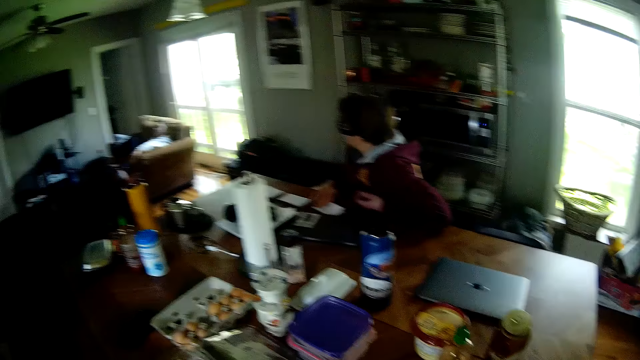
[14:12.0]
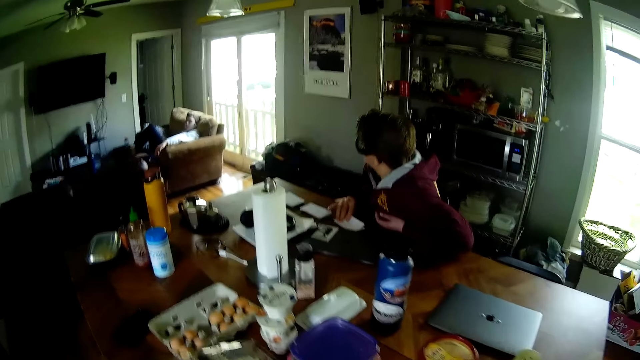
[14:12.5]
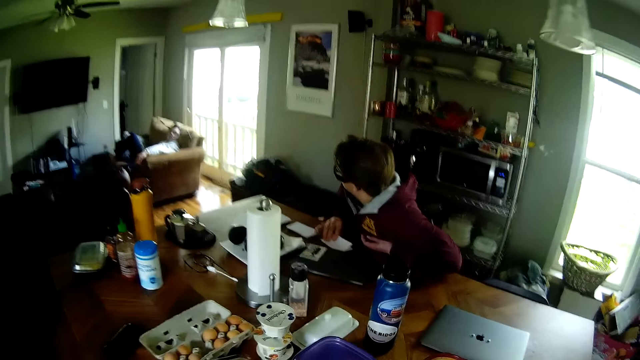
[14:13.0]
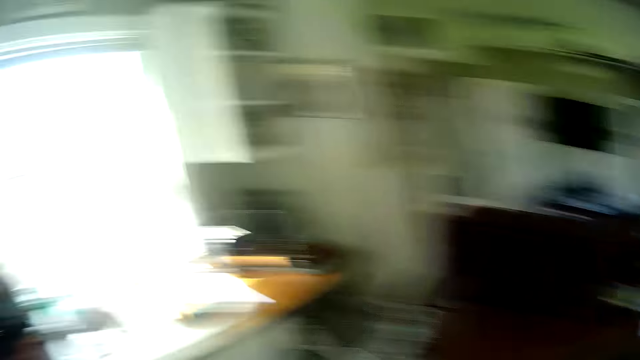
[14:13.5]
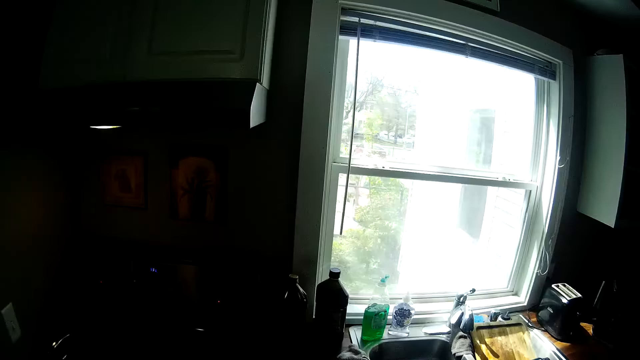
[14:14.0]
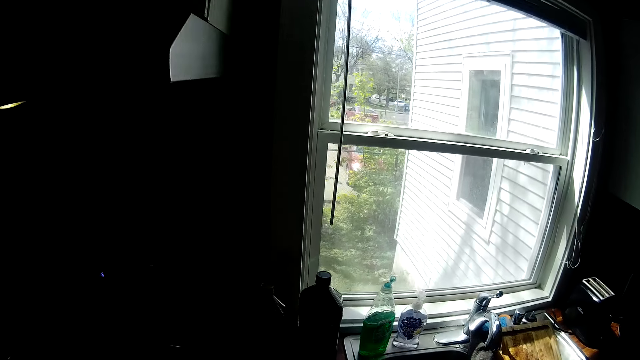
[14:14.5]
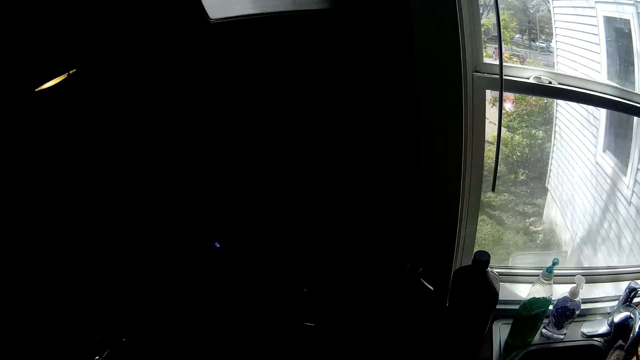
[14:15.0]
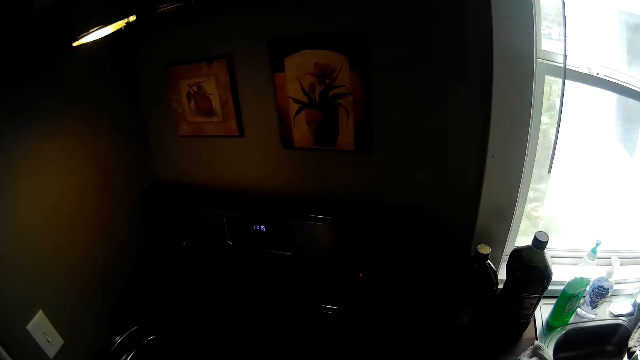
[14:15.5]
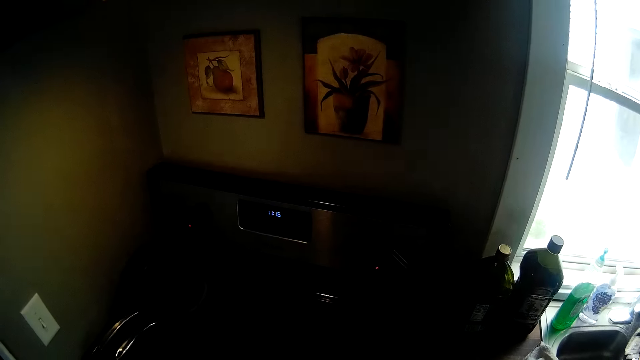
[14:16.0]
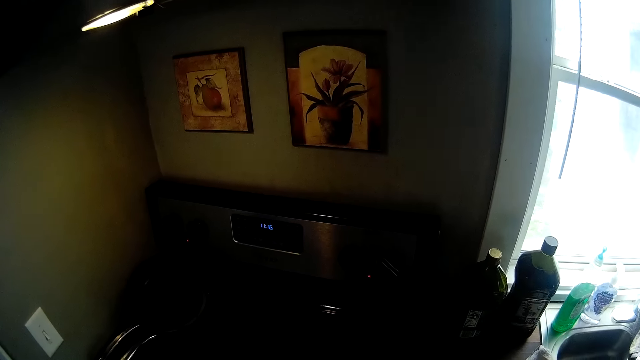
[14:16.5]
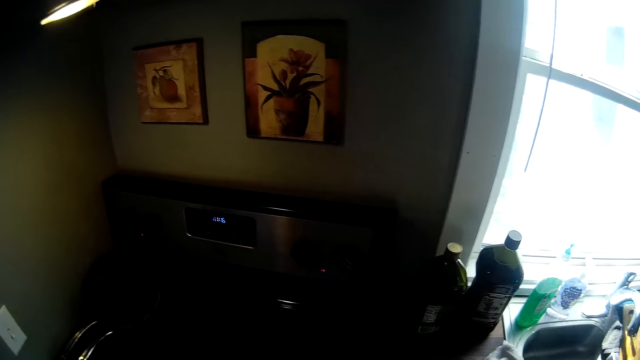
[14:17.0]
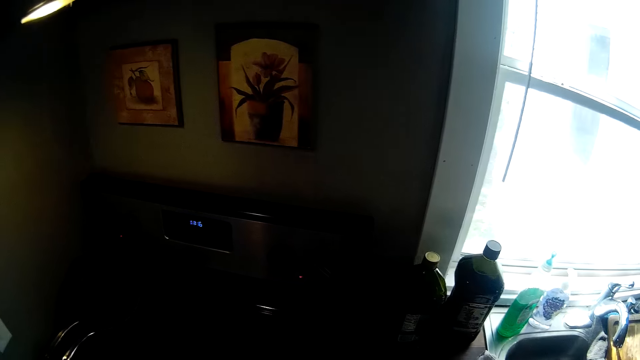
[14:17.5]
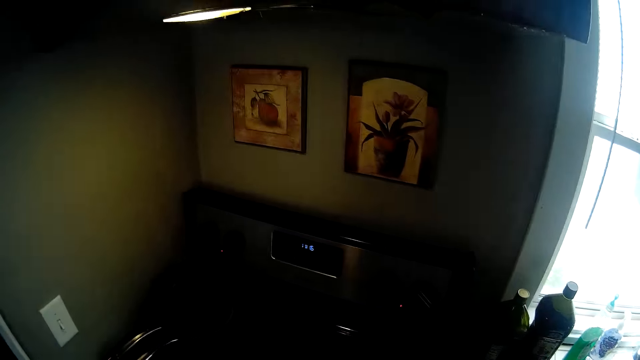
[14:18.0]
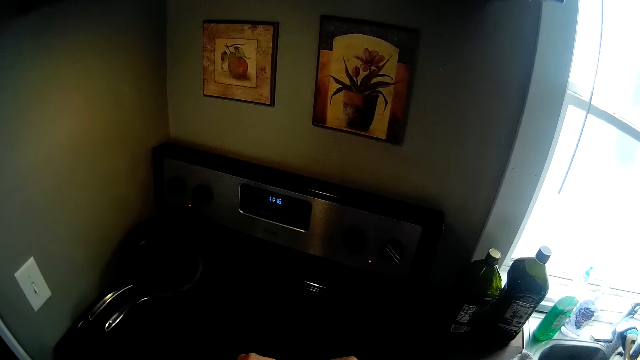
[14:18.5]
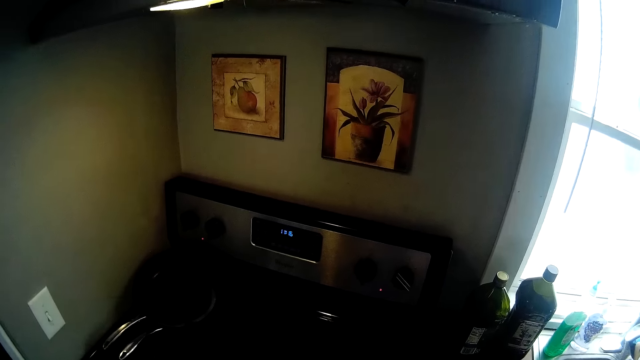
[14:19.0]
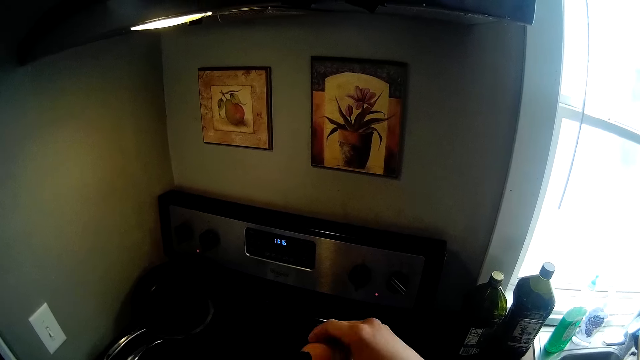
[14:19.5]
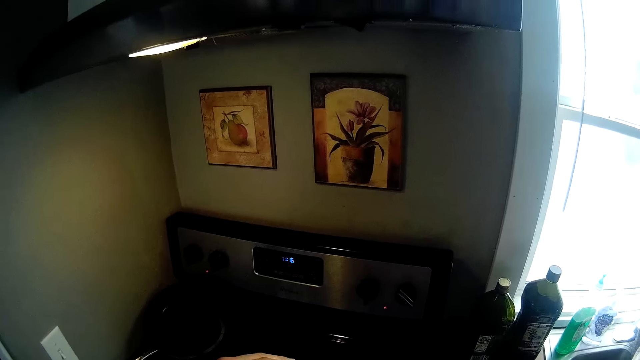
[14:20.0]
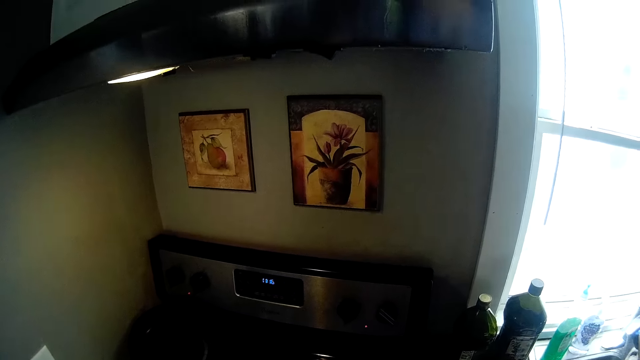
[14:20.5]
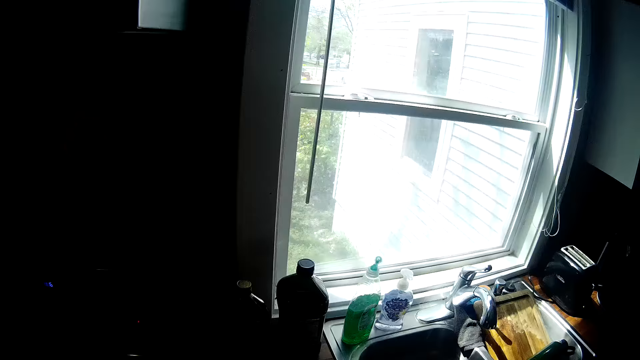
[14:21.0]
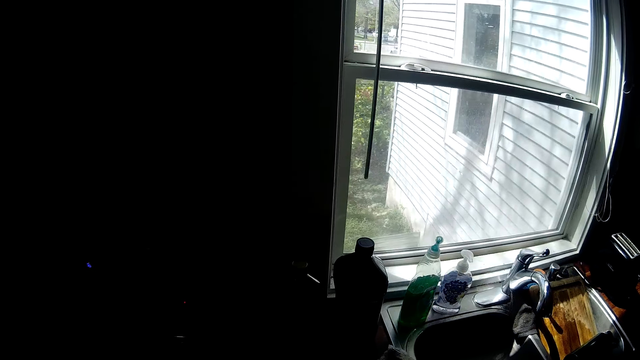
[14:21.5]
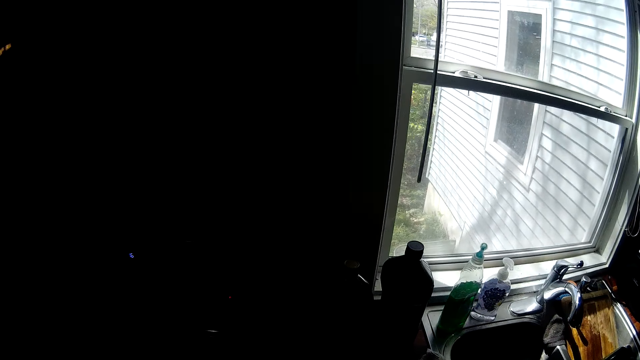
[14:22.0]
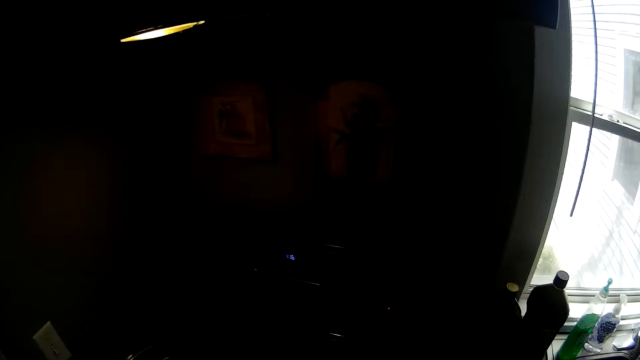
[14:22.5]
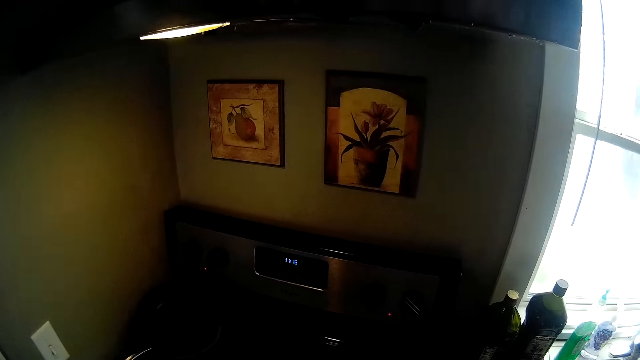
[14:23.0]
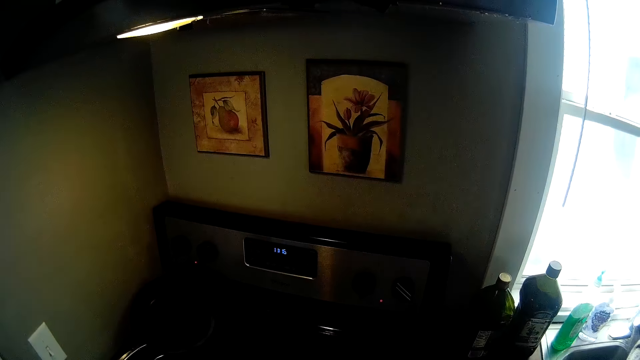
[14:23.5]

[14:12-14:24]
The camera wearer walks around the house. They pour an egg into a pan on a cooker with both hands. They fry some eggs.

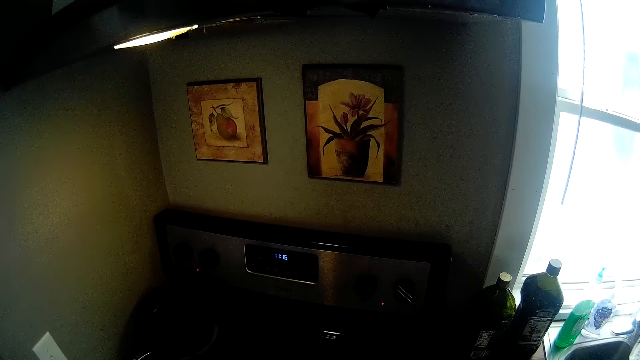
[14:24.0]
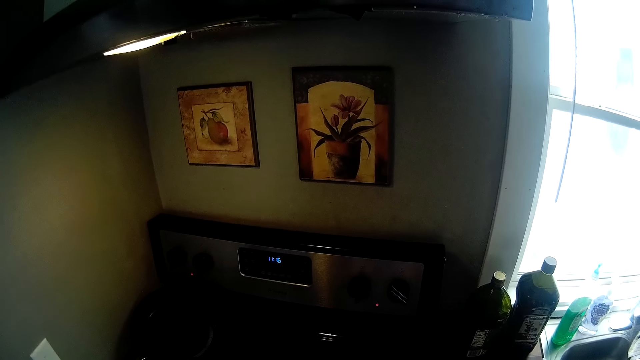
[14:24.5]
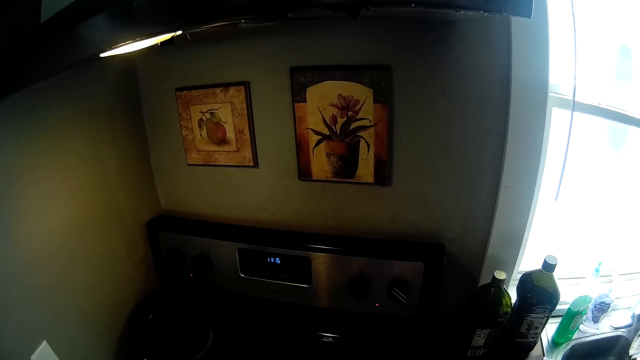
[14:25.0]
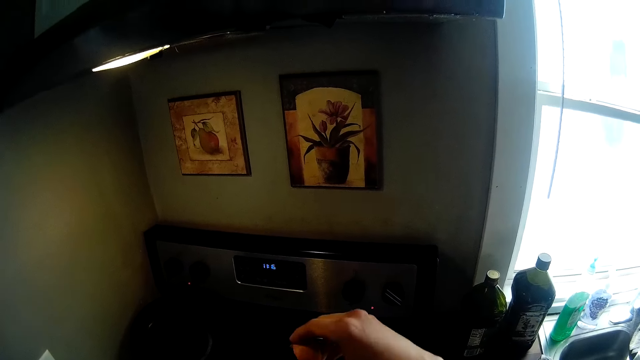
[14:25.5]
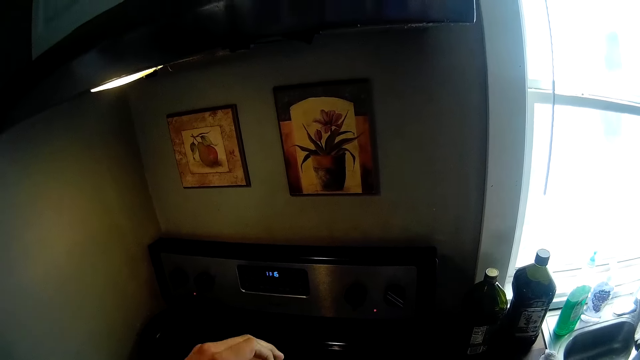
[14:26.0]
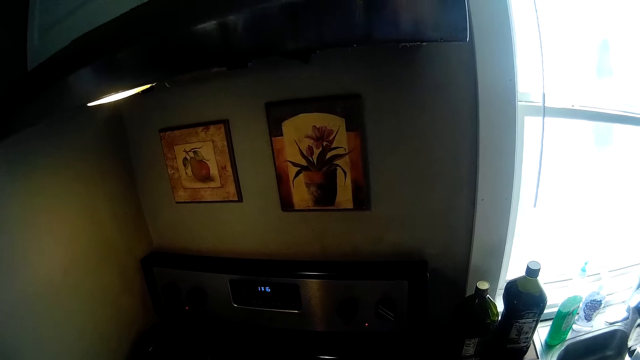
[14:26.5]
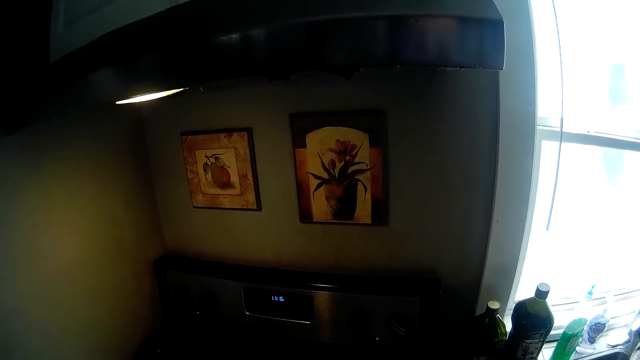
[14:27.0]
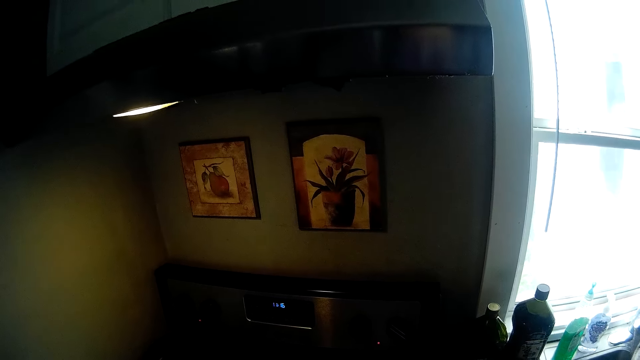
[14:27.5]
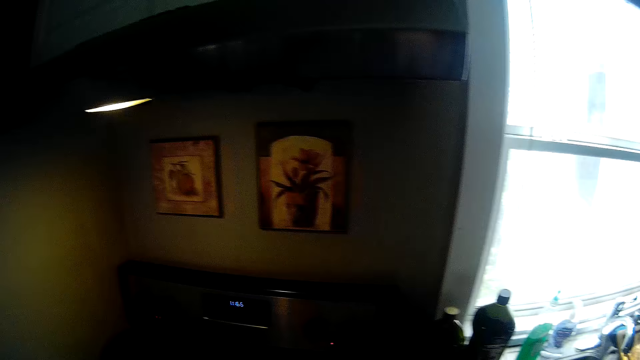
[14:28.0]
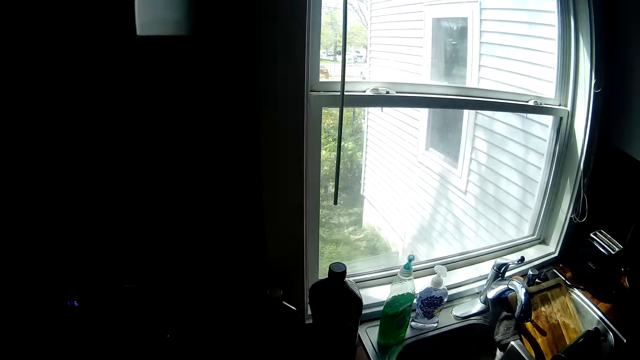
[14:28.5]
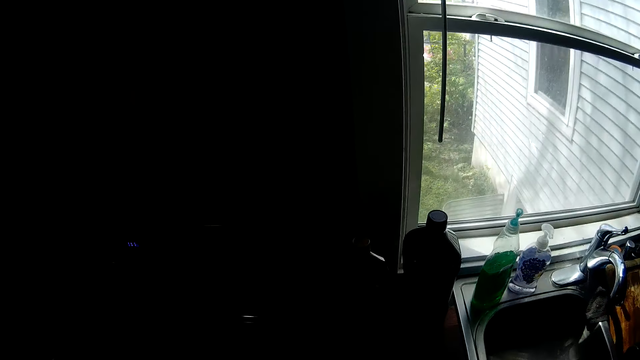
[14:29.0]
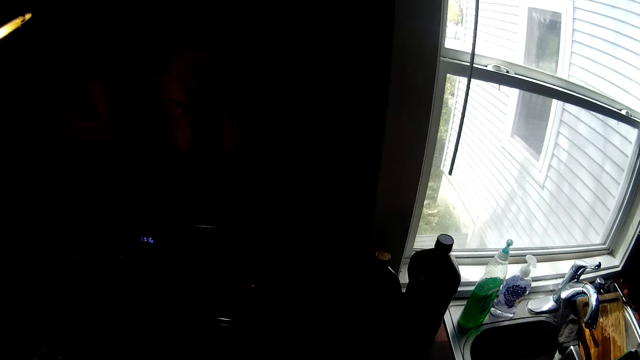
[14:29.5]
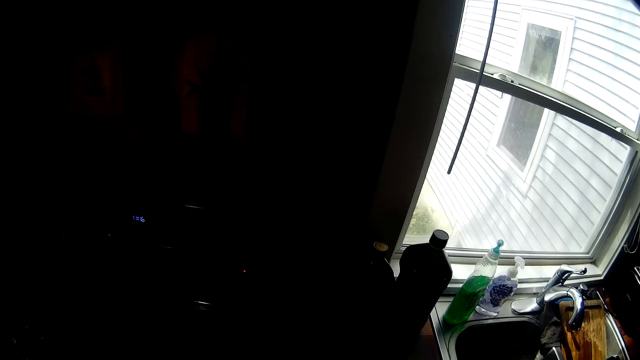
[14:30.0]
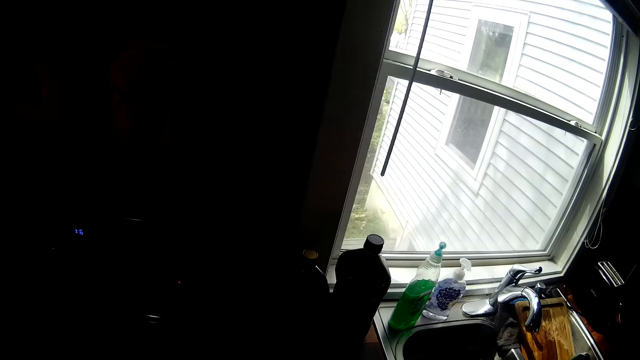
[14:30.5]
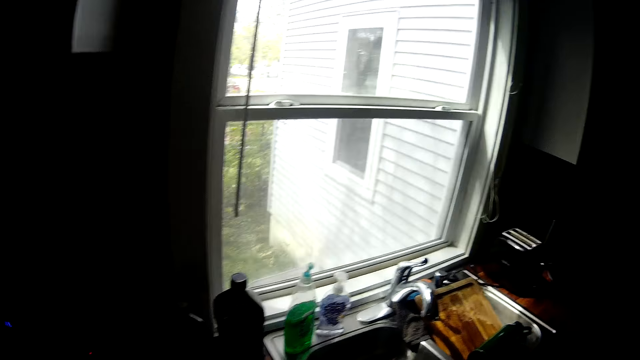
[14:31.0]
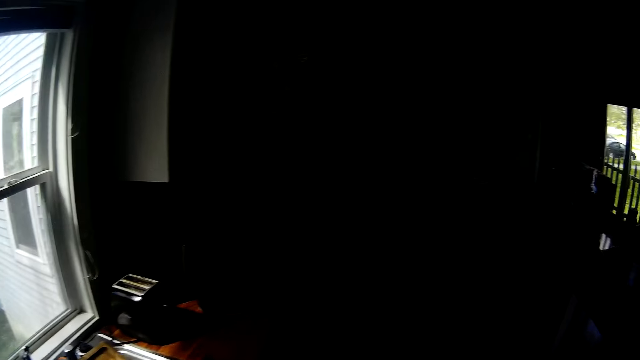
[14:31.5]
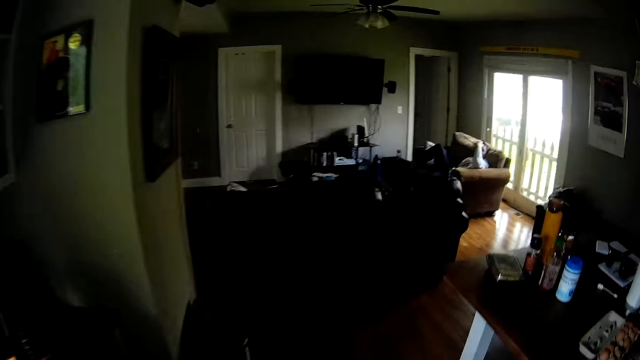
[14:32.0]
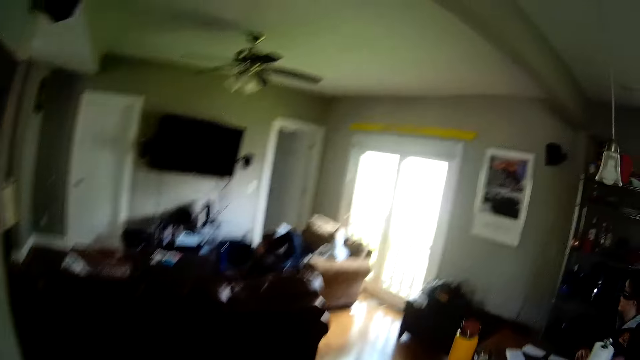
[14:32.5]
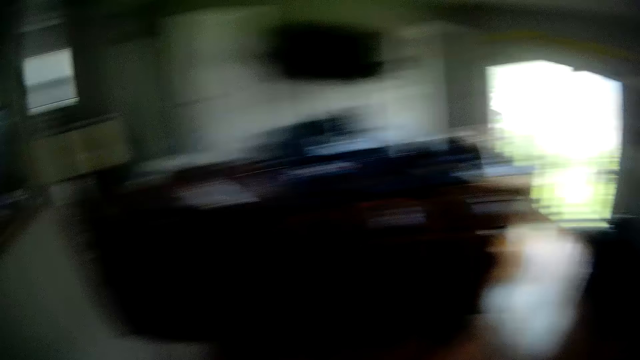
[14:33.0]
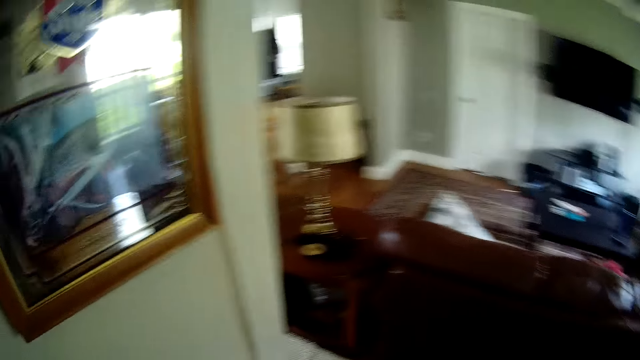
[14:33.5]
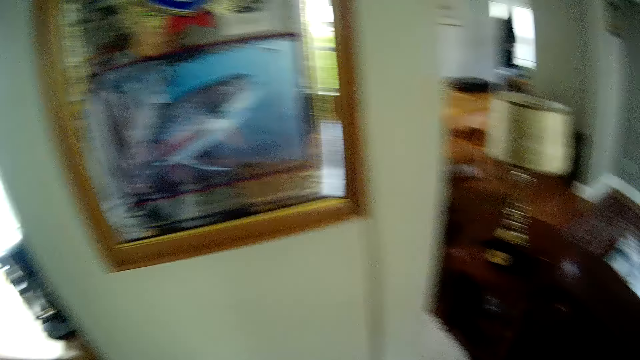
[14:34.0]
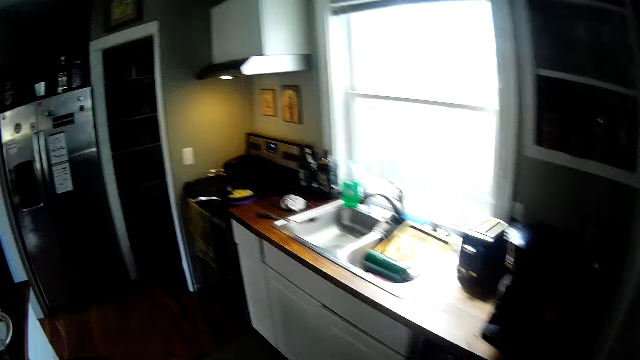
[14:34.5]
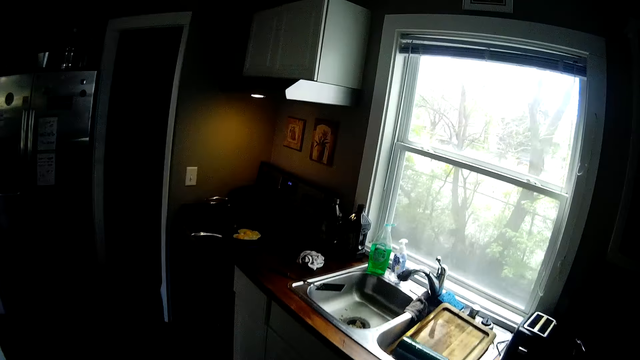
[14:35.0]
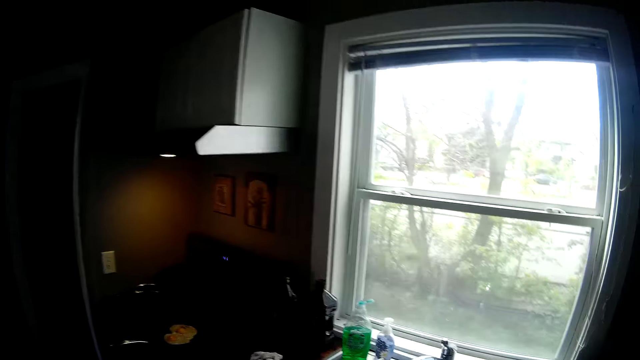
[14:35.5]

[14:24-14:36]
The camera wearer walks around the house.
